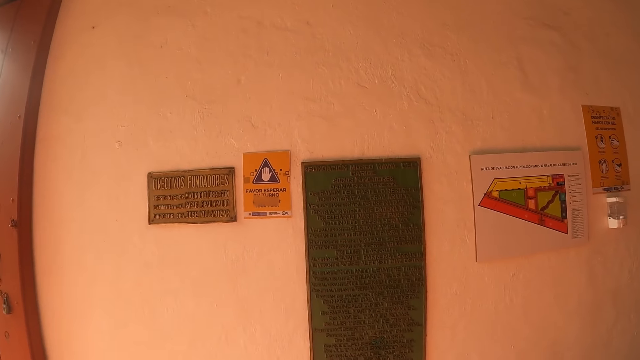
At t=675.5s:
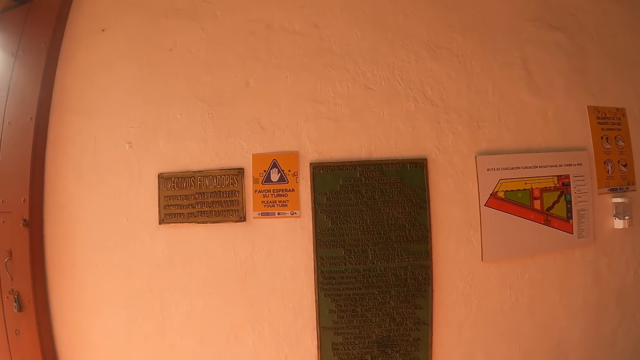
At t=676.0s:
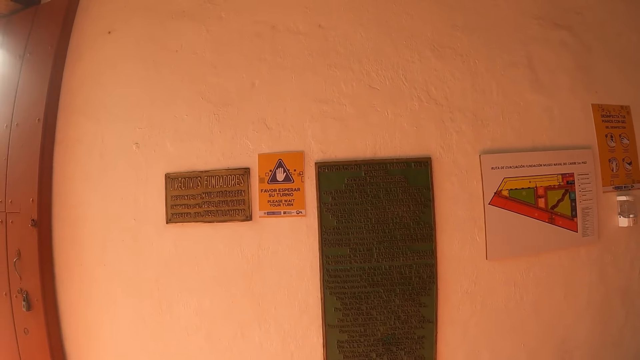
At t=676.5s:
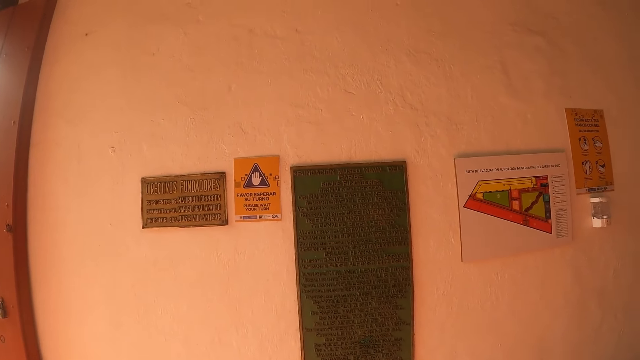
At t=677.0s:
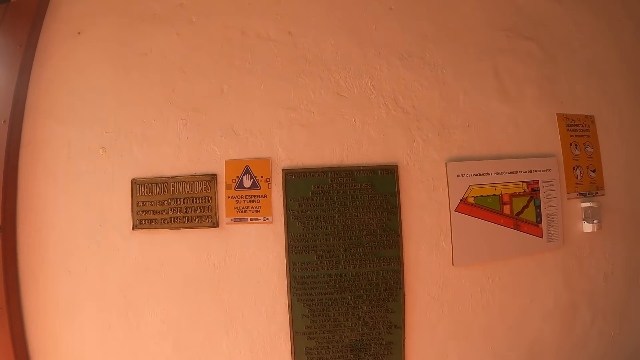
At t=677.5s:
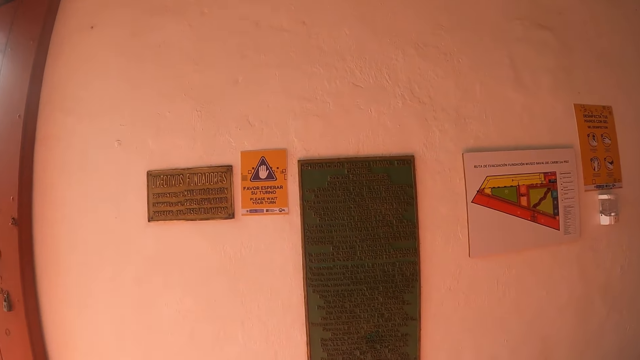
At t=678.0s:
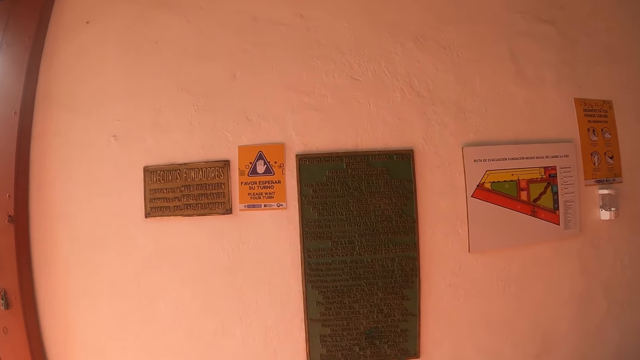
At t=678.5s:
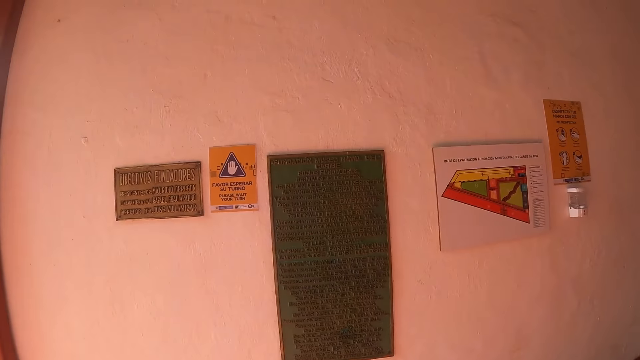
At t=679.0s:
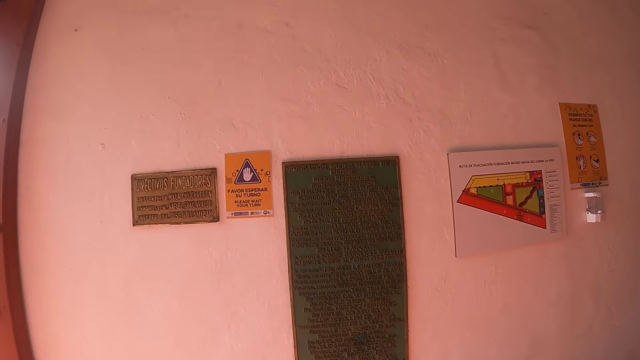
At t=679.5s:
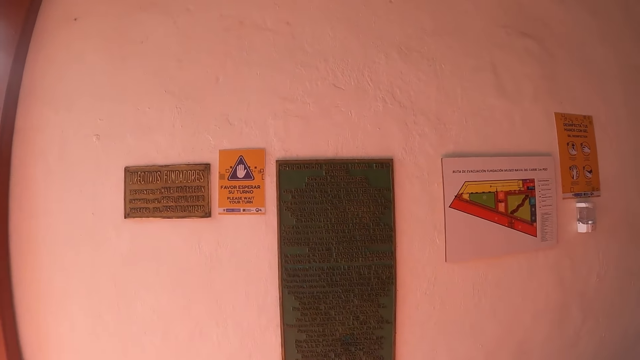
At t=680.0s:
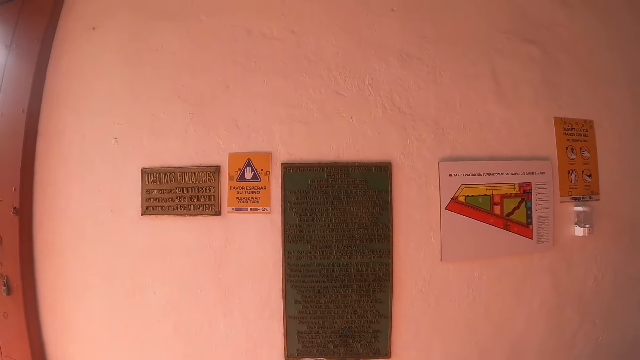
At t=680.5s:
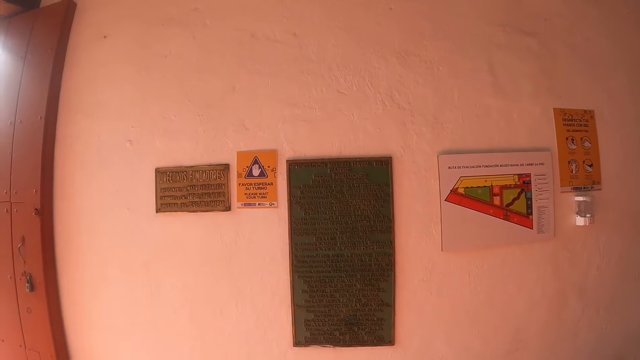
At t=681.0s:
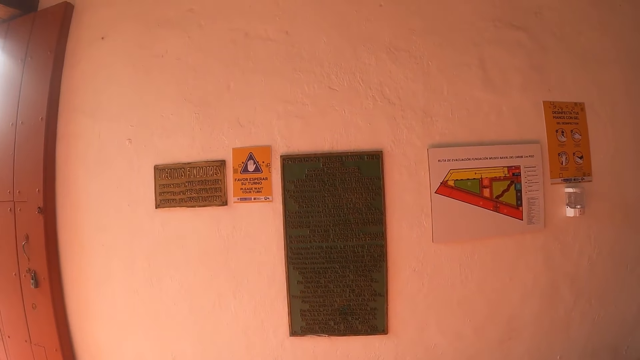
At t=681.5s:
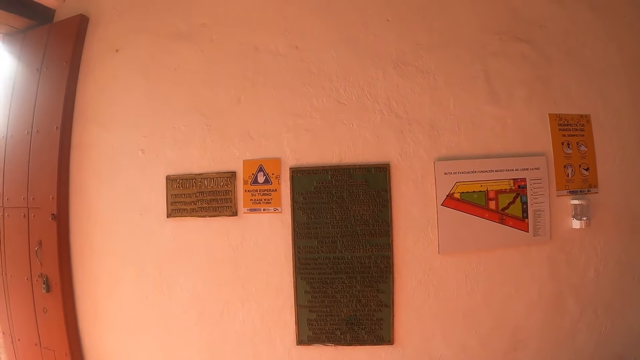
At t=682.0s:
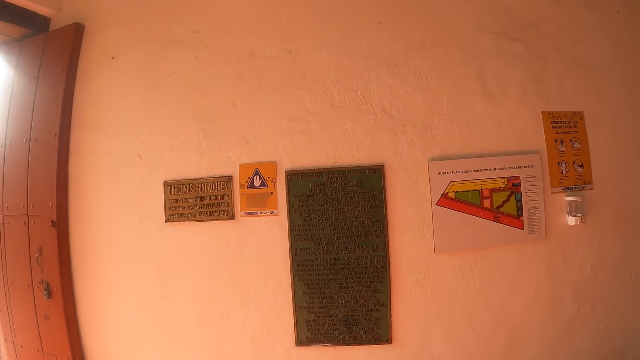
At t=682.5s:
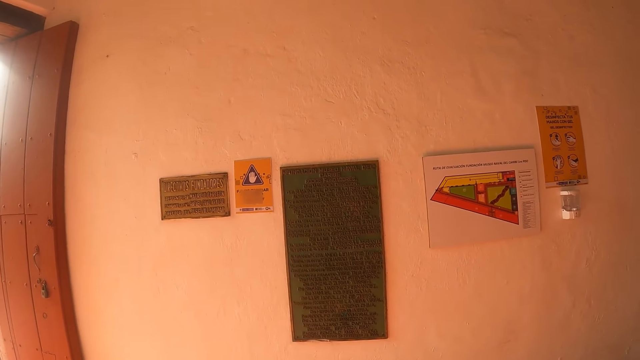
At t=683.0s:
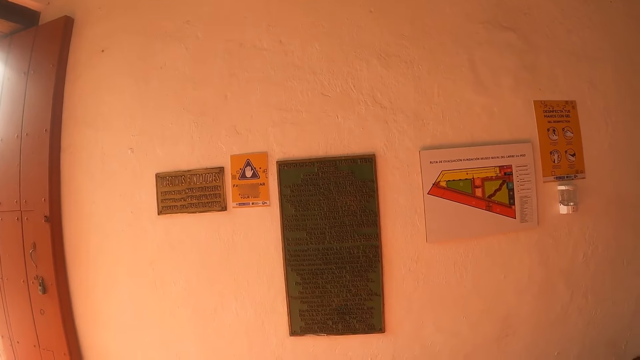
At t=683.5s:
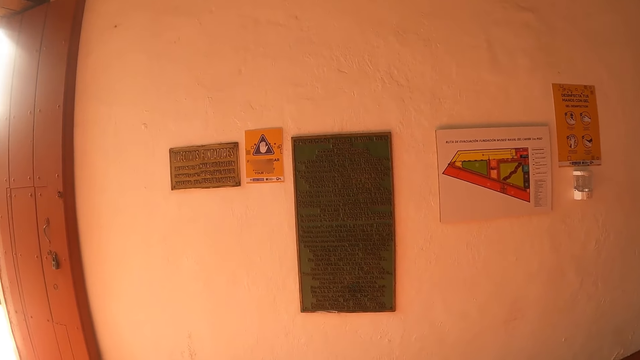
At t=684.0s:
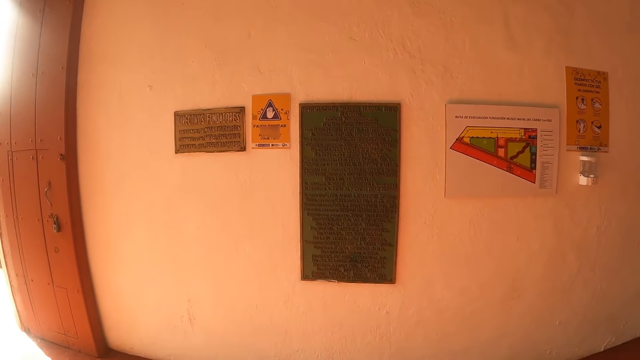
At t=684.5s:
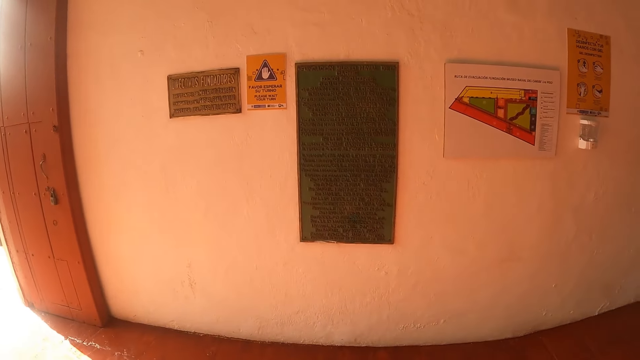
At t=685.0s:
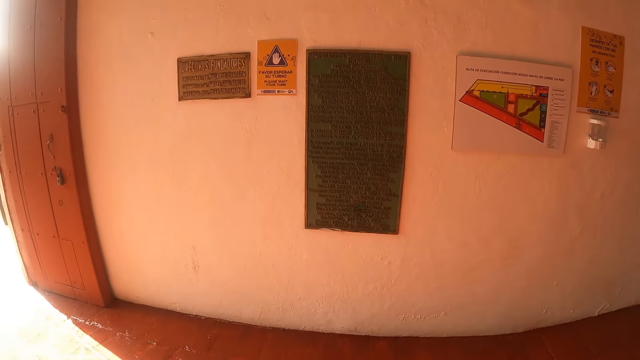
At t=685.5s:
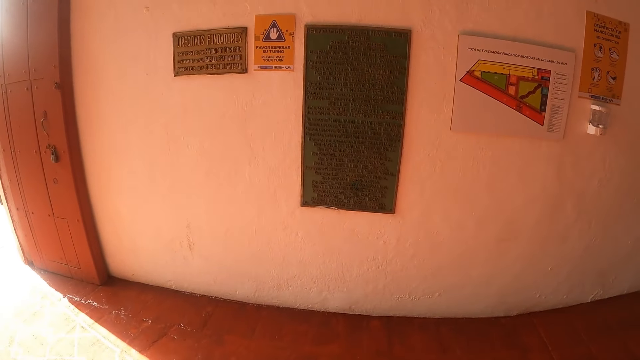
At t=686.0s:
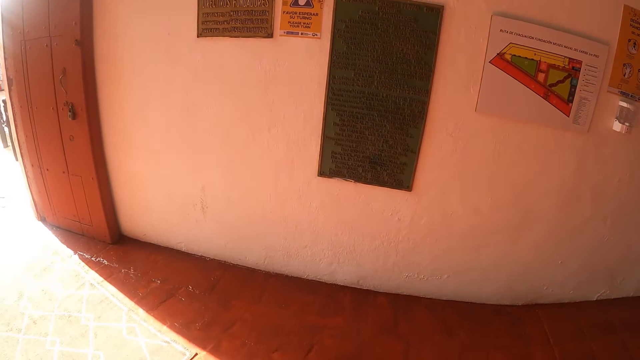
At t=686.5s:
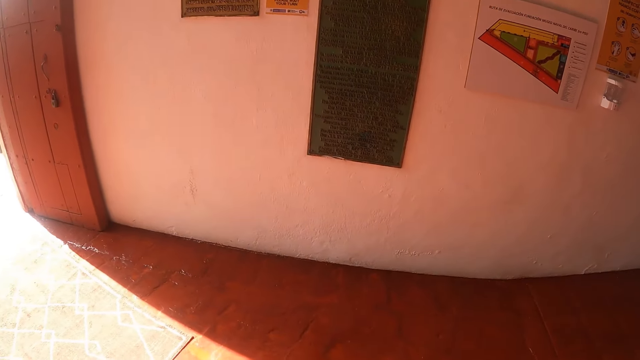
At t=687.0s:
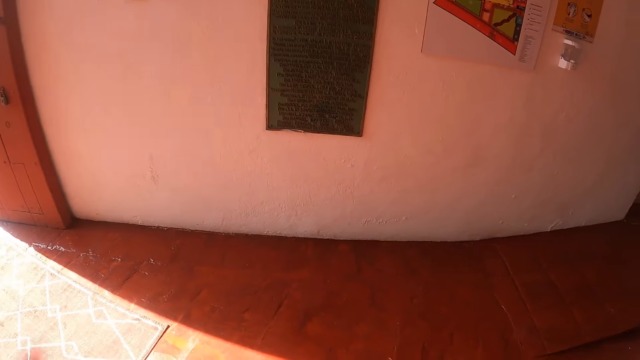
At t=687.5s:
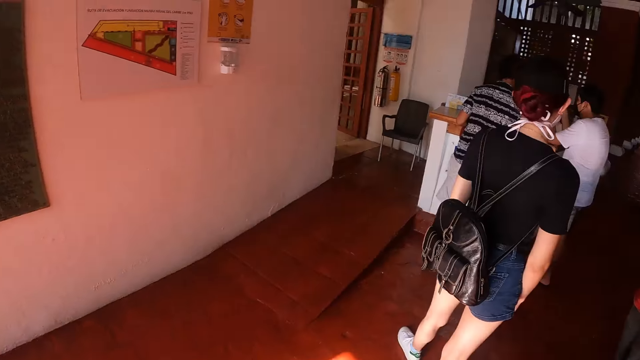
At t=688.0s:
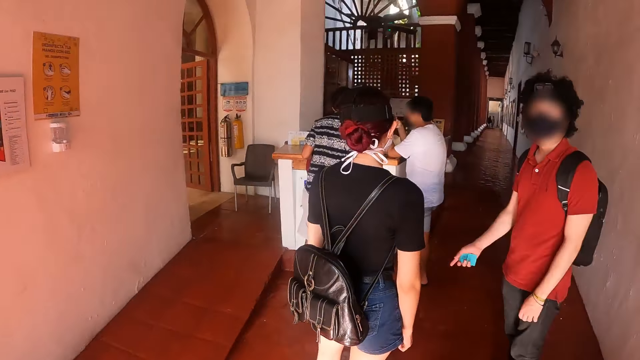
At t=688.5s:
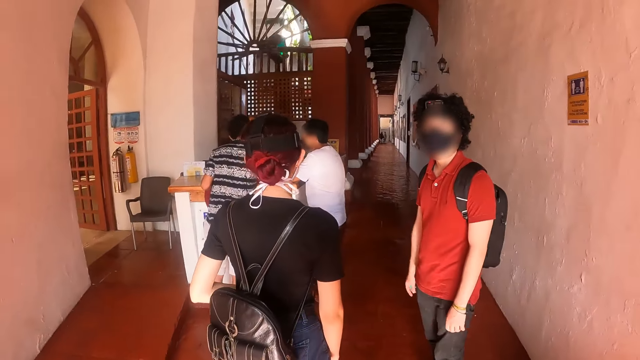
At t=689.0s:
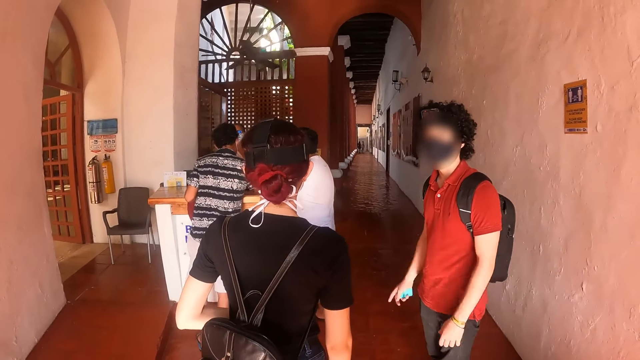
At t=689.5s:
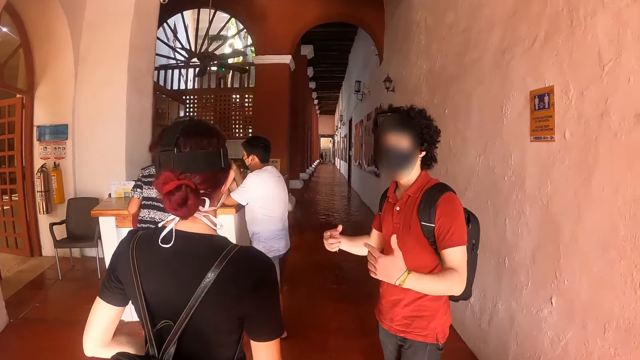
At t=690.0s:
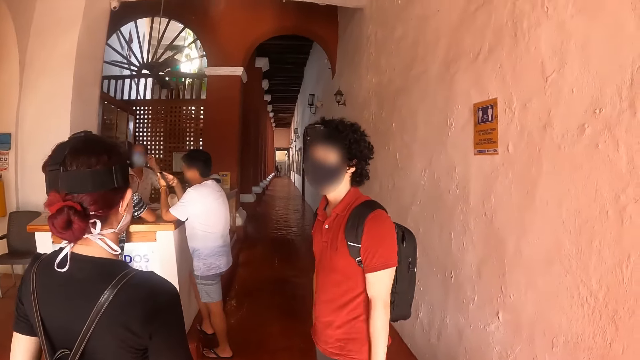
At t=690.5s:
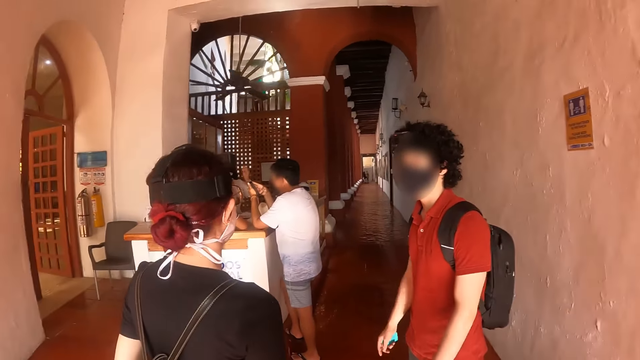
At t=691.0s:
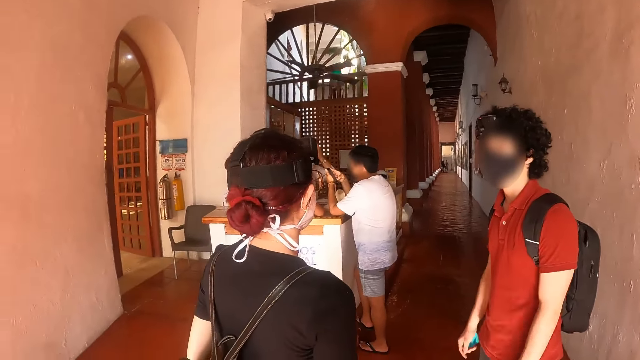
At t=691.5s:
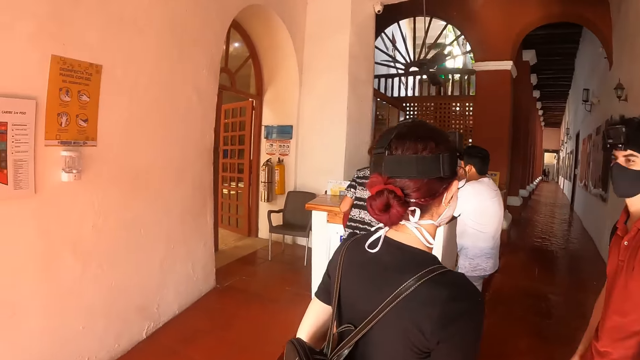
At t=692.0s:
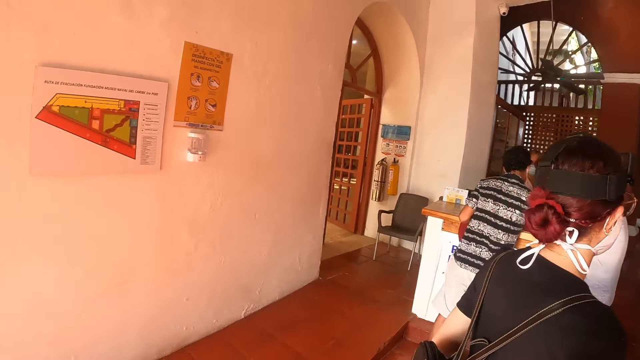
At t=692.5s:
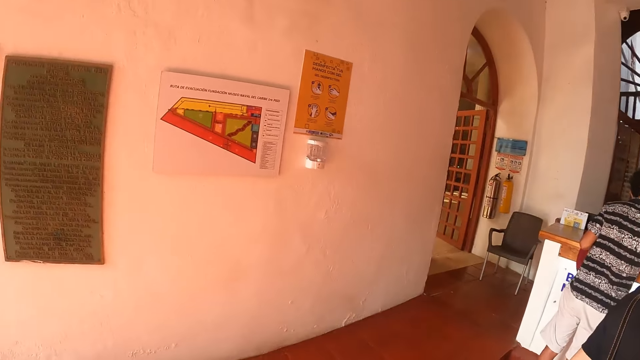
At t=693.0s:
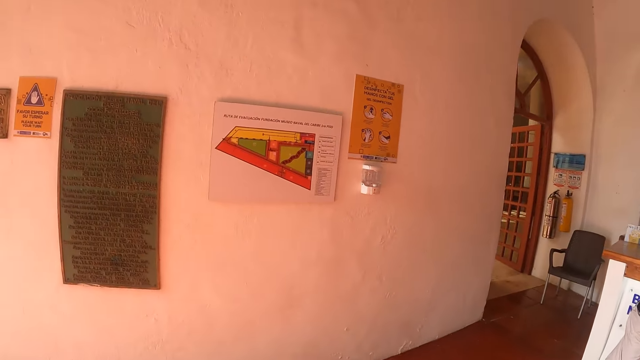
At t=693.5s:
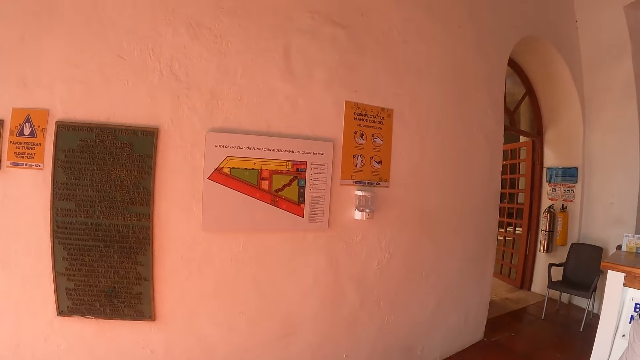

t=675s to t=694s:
A man converses with a lady. The camera wearer stares round in the reception.

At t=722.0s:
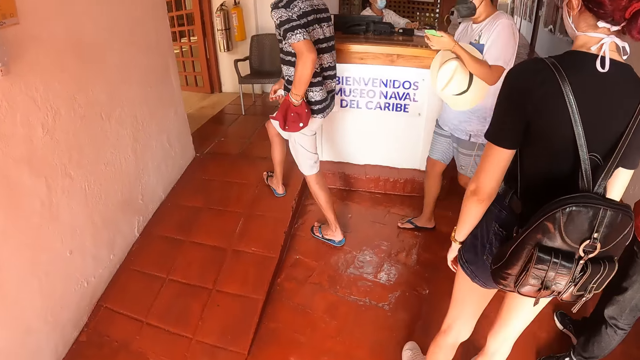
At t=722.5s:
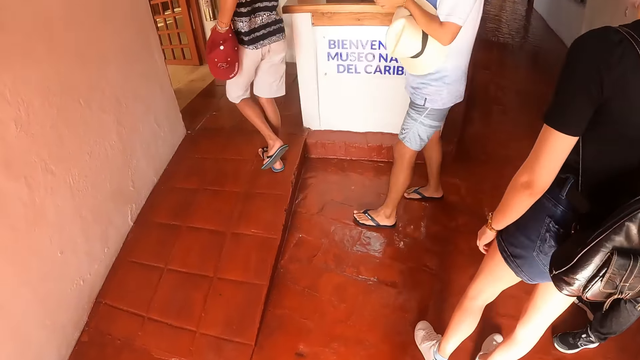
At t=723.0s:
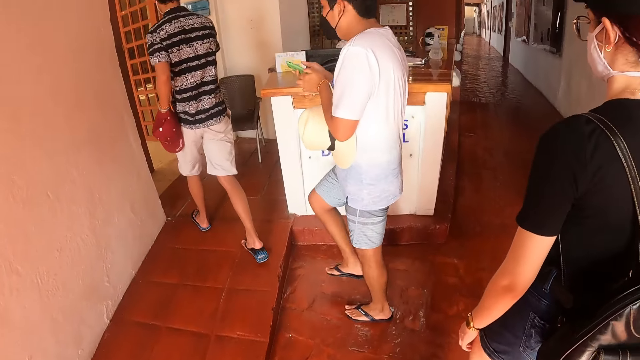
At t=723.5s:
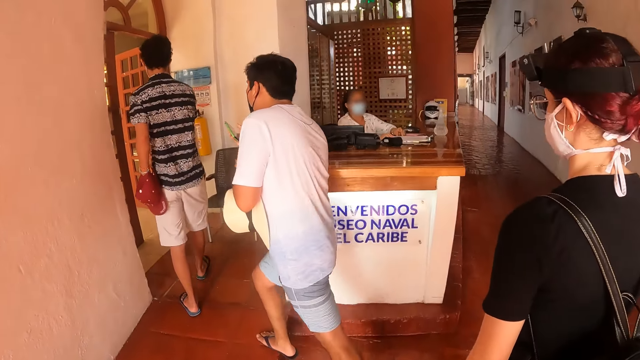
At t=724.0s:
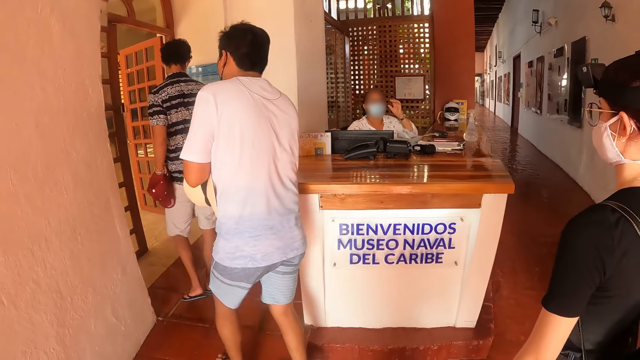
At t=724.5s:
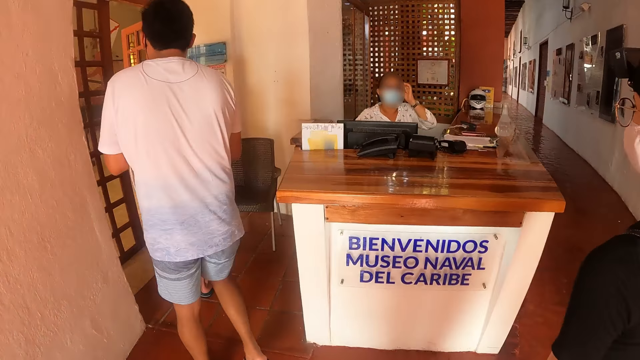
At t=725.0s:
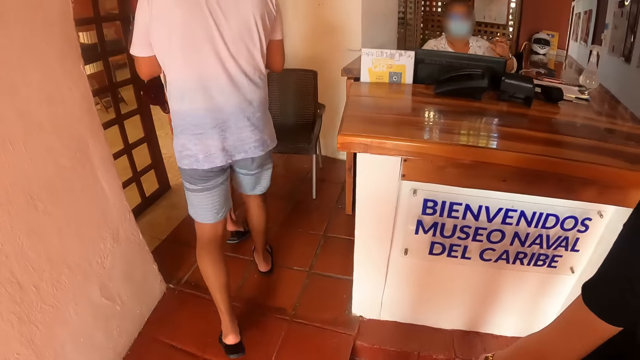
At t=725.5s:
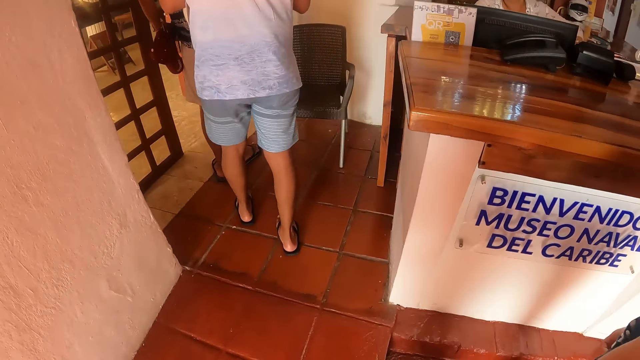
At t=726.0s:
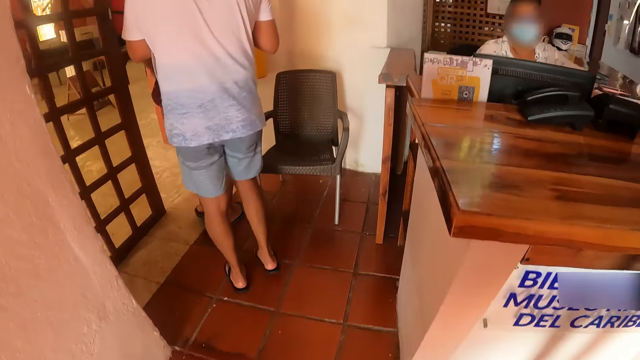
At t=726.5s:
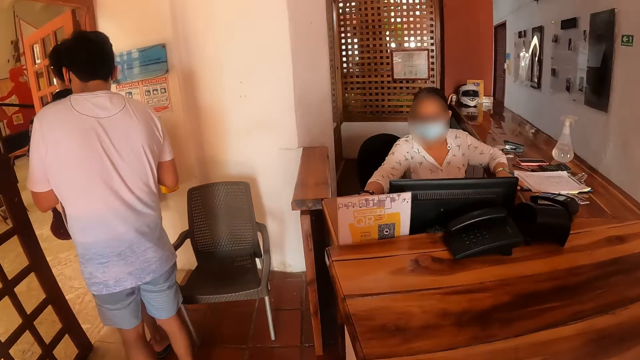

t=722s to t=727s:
A lady walks closer to the receptionist counter. The camera wearer walks to the receptionist counter. They move around.
